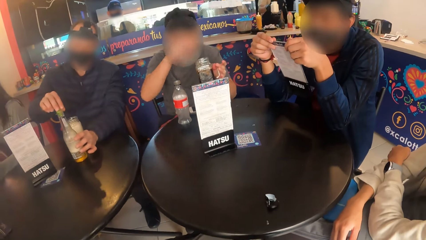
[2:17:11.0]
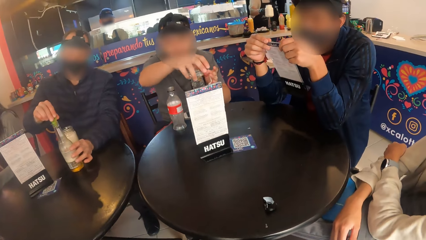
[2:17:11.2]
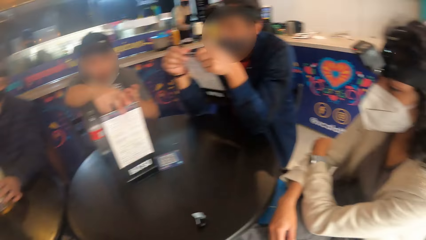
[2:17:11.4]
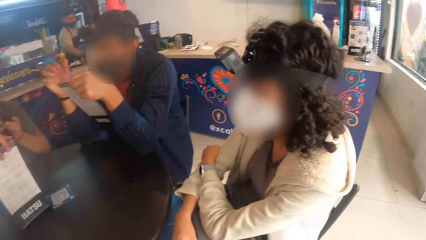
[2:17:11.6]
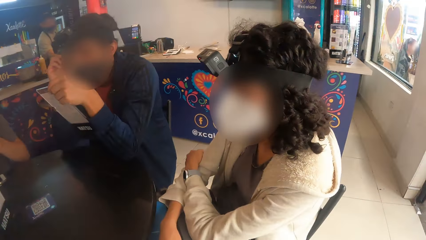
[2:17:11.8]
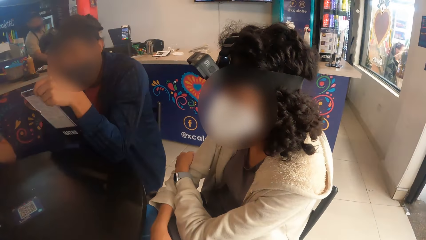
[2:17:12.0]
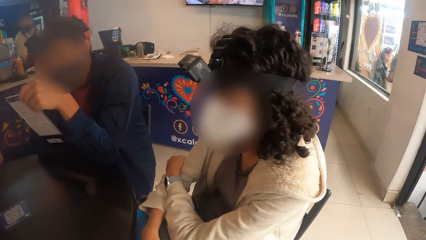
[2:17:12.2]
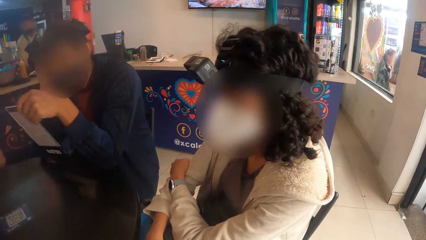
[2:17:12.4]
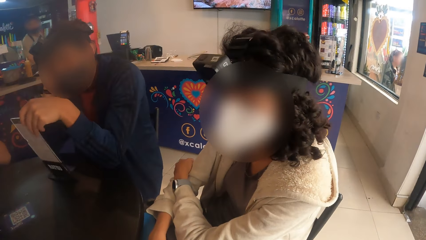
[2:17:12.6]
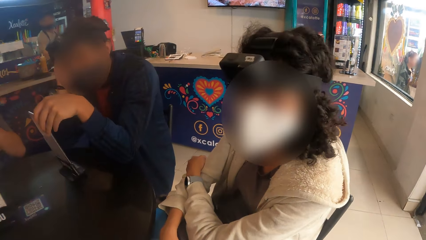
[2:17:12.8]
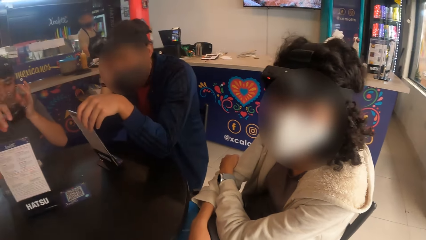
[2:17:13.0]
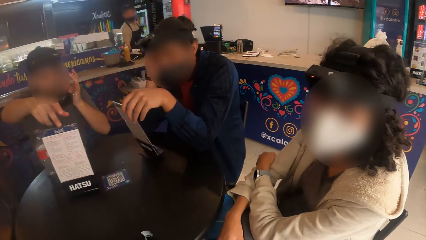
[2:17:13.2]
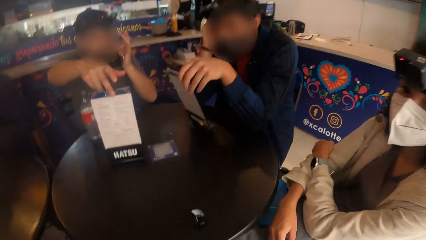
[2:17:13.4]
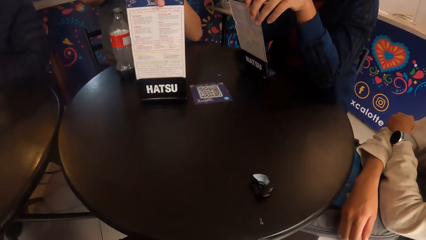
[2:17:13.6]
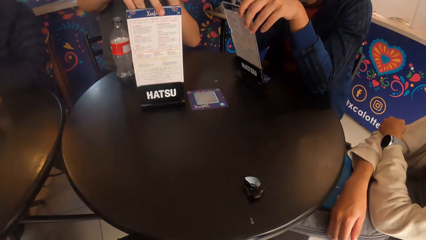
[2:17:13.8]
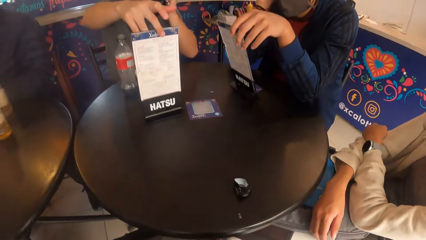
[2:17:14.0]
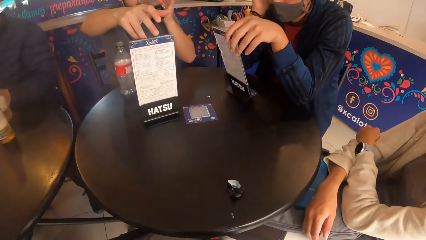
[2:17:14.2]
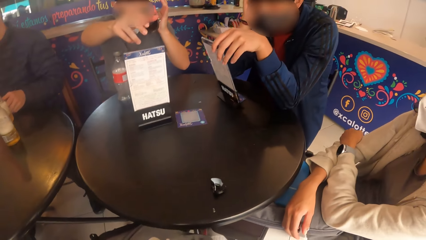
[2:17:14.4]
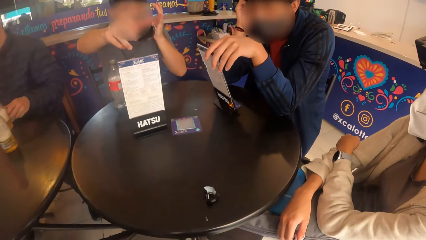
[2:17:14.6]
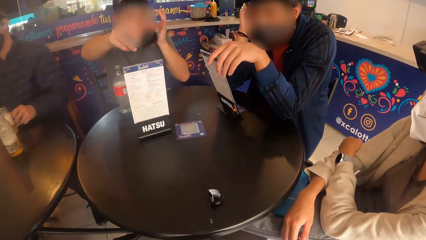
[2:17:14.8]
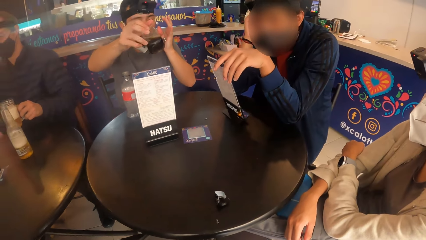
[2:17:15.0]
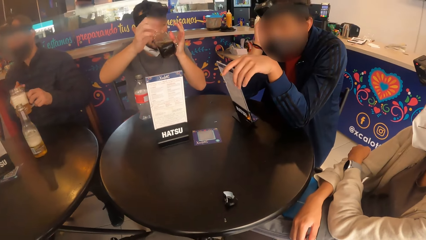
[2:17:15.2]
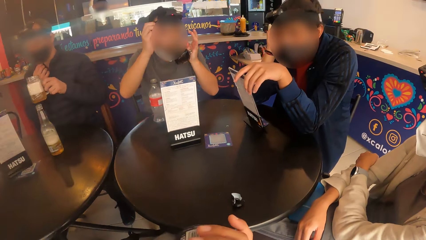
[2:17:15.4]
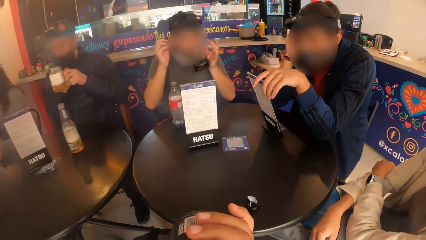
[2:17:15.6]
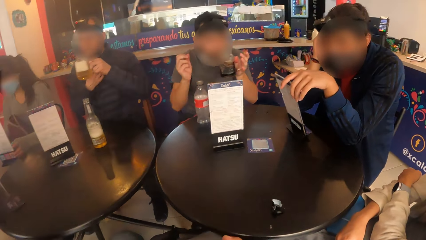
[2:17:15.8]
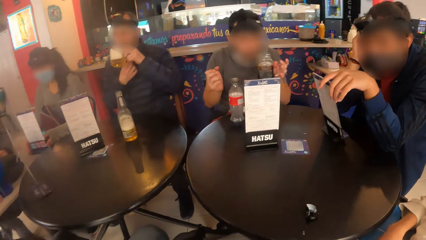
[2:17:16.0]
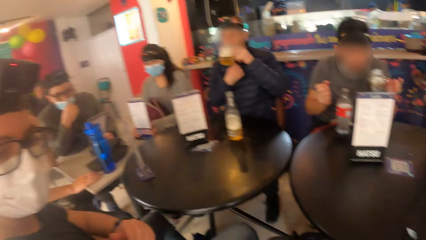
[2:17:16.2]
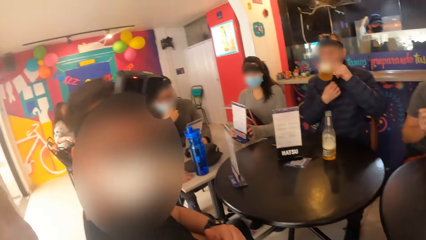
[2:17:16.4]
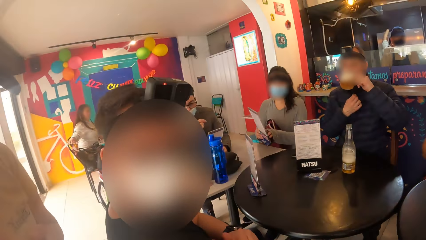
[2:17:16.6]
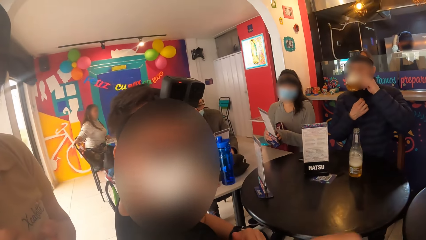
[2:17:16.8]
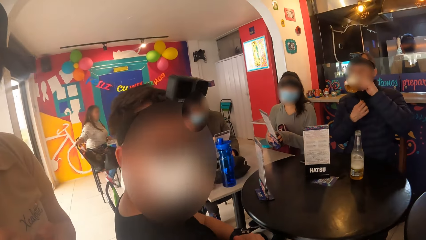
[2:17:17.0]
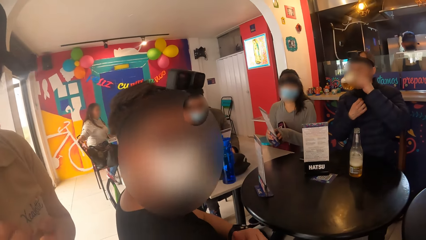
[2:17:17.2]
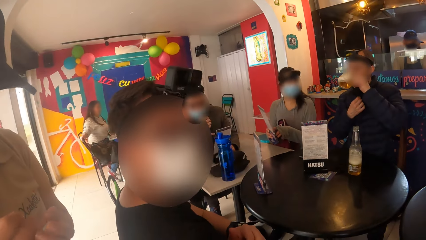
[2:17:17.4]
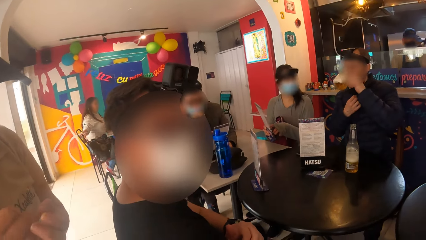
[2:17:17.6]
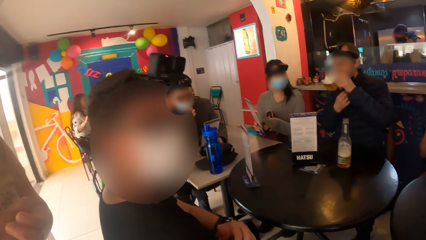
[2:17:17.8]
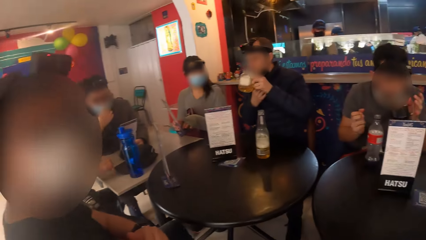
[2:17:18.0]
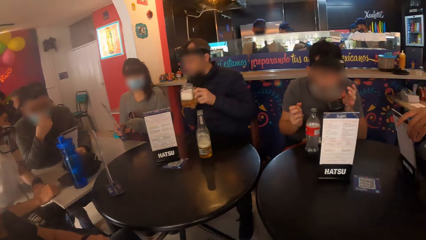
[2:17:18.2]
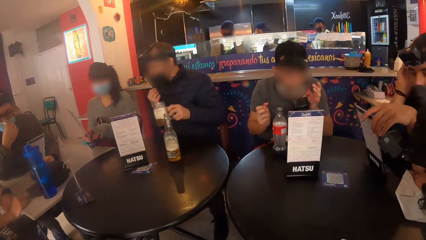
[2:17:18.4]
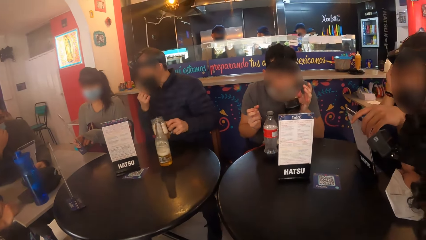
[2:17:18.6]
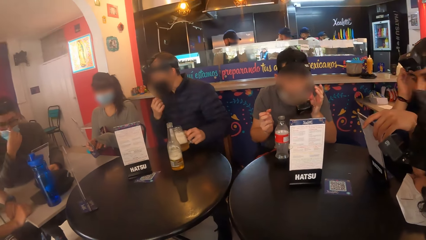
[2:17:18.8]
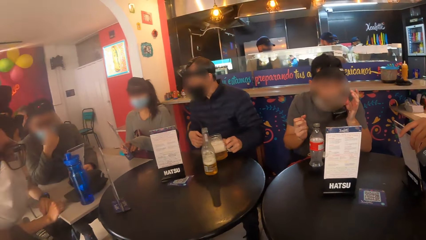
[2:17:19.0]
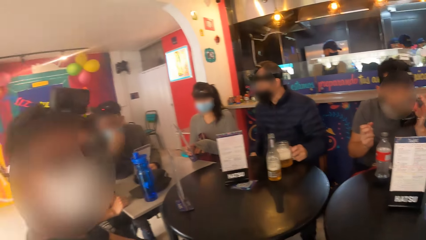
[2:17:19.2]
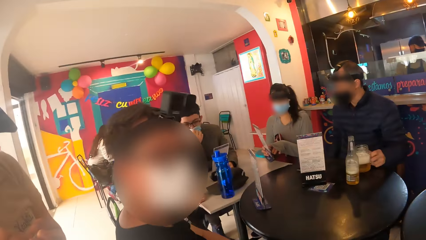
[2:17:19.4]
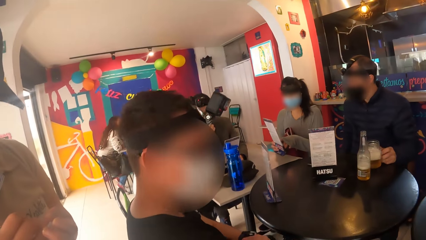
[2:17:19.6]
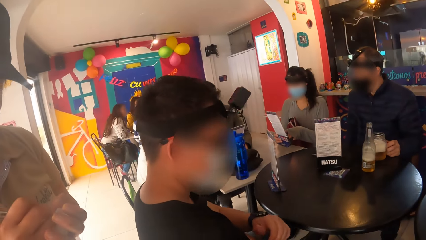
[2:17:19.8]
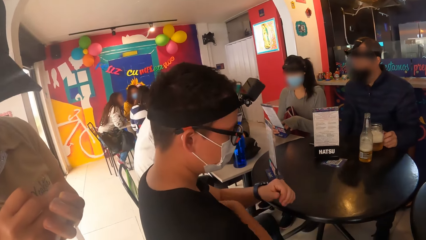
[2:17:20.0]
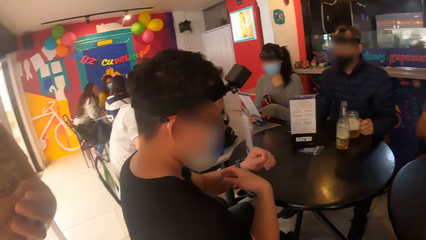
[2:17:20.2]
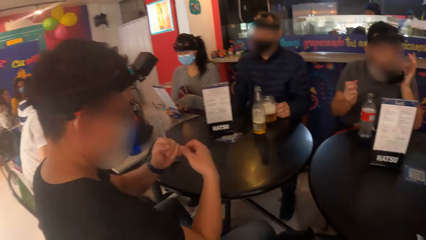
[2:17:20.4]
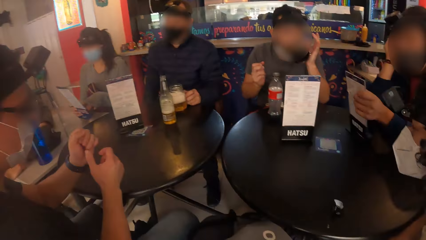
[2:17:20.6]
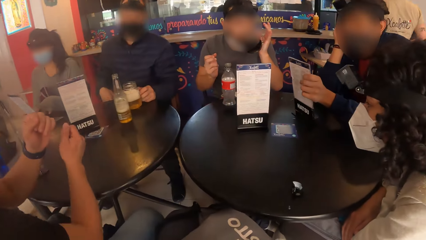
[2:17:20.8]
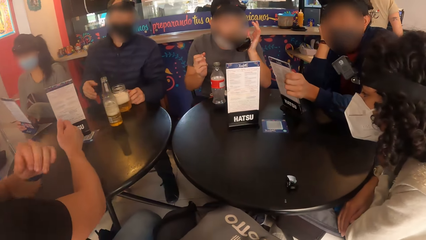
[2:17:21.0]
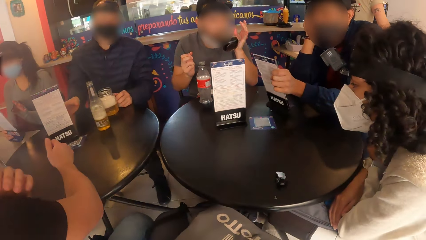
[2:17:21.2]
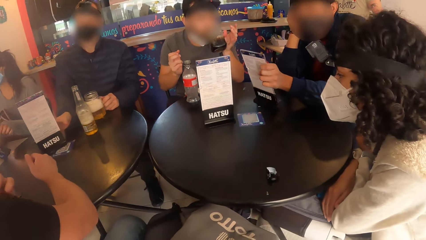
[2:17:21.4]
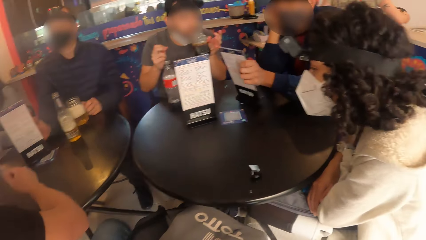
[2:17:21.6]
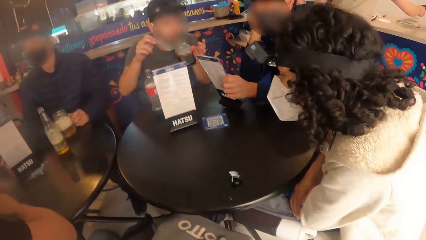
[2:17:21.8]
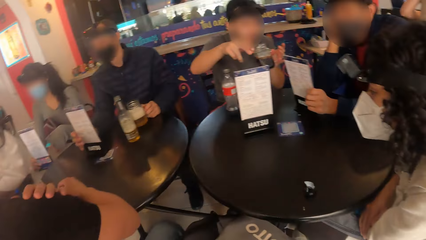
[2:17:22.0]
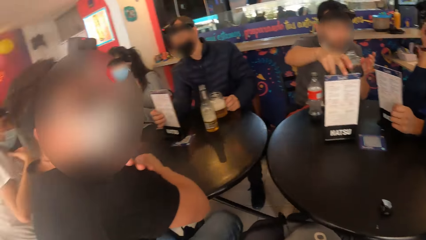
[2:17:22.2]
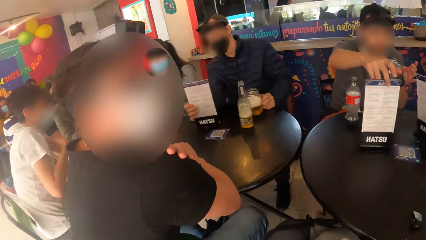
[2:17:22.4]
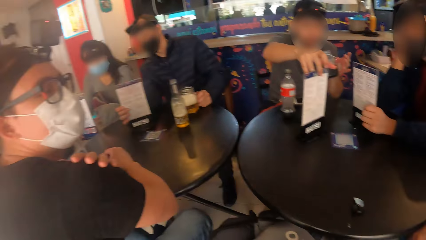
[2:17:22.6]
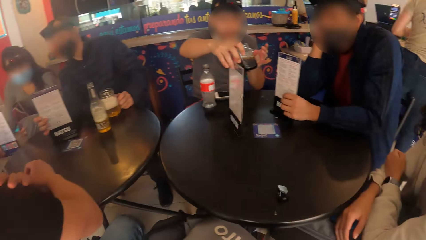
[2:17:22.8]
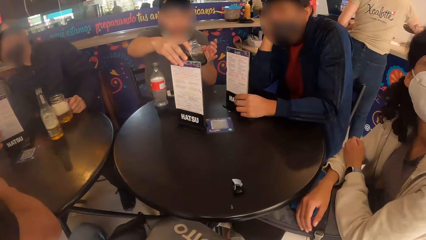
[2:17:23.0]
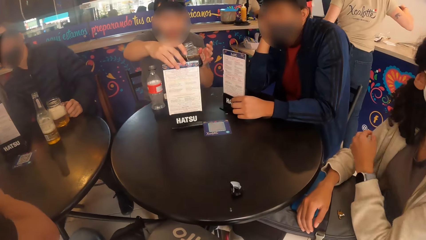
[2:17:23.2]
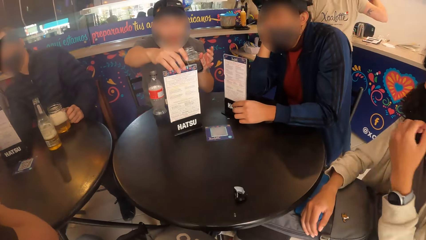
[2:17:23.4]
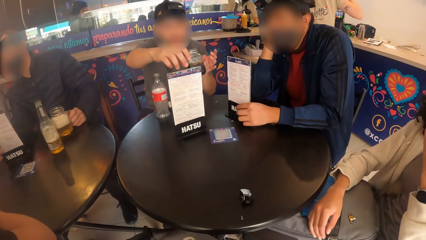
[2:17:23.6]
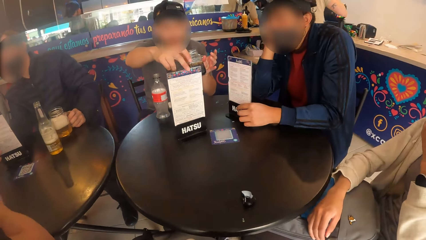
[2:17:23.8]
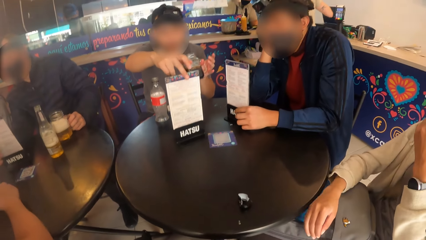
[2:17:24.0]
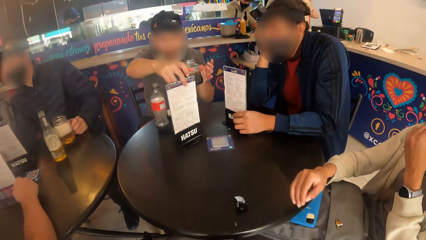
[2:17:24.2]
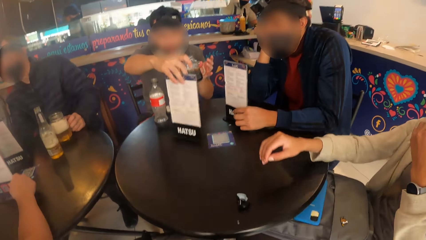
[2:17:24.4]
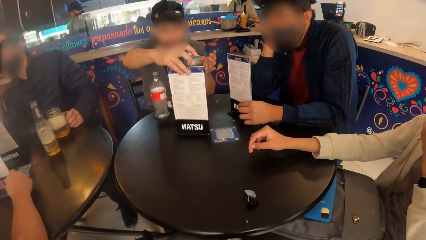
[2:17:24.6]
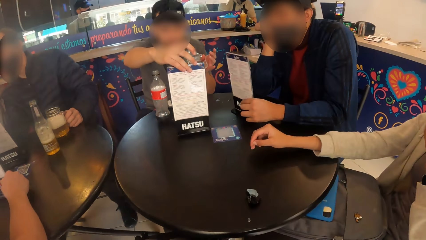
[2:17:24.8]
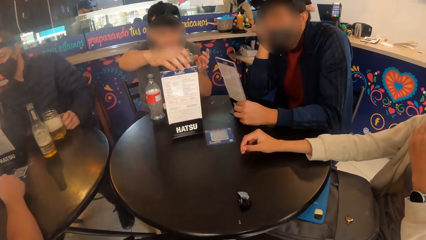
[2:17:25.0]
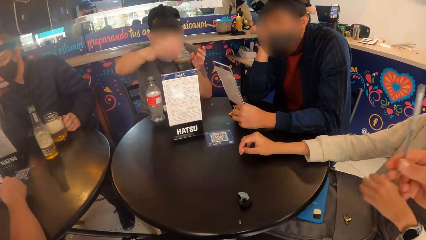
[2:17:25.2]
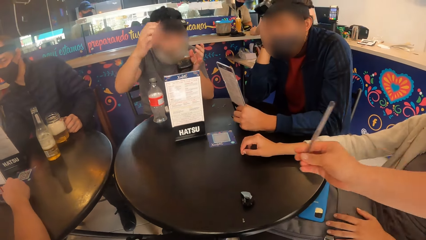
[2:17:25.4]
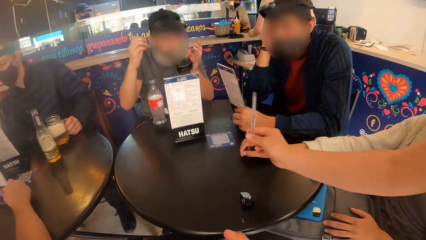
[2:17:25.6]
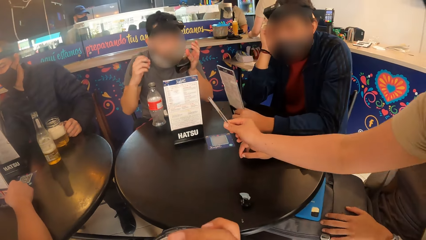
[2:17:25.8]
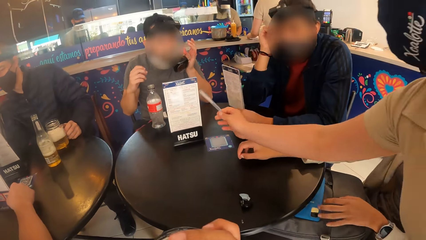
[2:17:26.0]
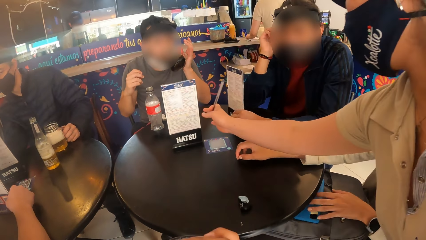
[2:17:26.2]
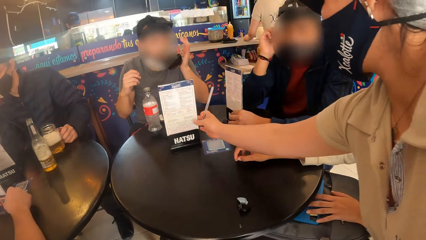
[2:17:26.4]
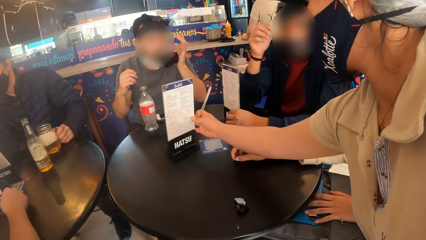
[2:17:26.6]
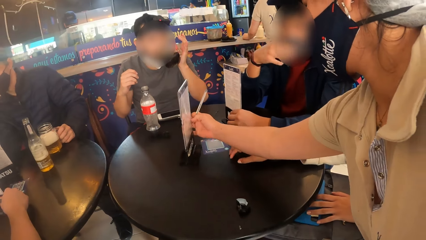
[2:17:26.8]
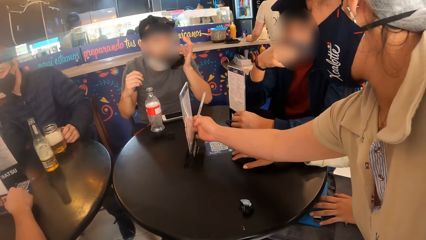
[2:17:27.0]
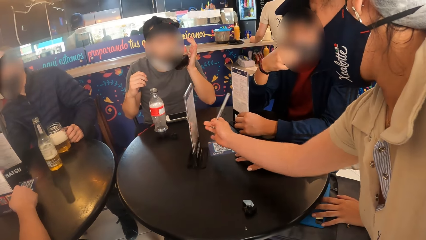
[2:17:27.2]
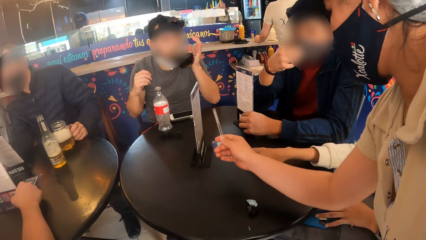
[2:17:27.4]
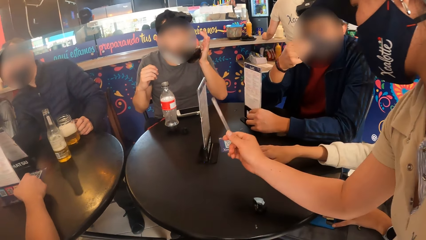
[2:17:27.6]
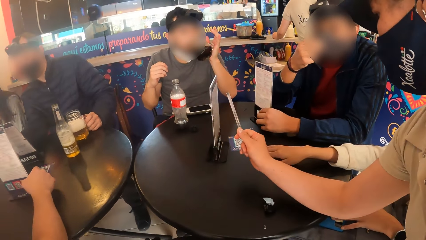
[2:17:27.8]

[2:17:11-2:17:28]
A man holds the menu with his hands. Another man touches the menu from the table with his right hand. The camera wearer looks at a person. The first man places the menu on the table with his left hand. The other man drinks from the glass cup in his left hand. The other man turns the menu on the table with his right hand. The camera wearer looks at the table. He drinks from the bottle of drink in his right hand. He interacts with a waitress. He looks sideways. The other man drinks from the glass cup in his left hand. The camera wearer looks in front. He looks towards another person. The waitress writes in a jotter in her left hand with a pen in her right hand. The other person puts both arms on the table. The camera wearer looks in front. The other man turns the menu on the table with his right hand. The camera wearer looks towards the other person. He looks in front. The first person puts her right hand on the table. The other man drinks from the glass cup in his left hand. A woman touches a phone on her lap with her left hand. The waitress turns the menu on the table in front of the camera wearer with her right hand.
